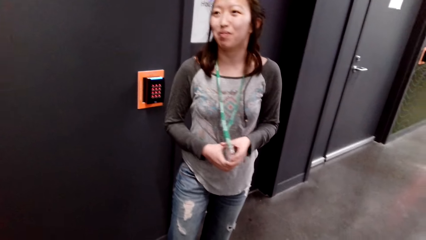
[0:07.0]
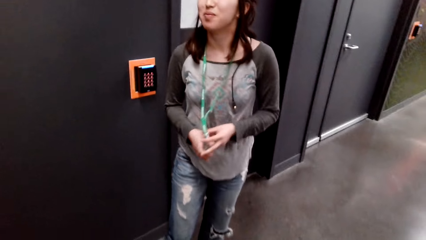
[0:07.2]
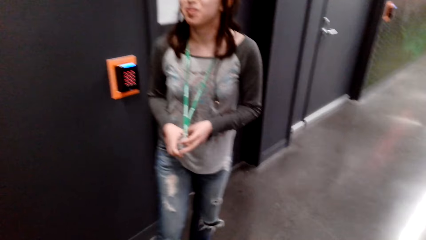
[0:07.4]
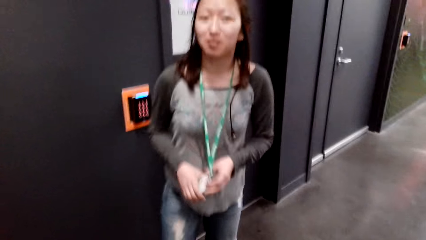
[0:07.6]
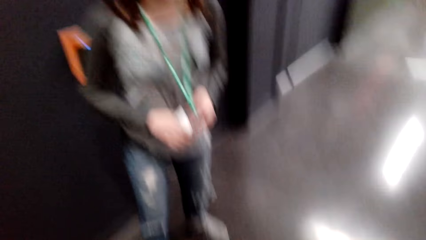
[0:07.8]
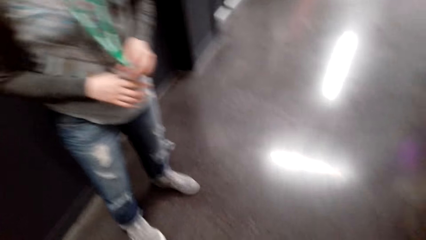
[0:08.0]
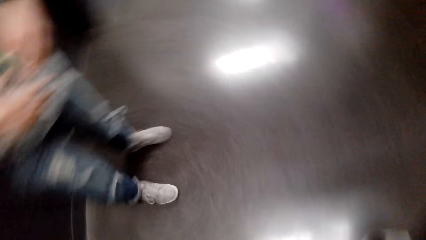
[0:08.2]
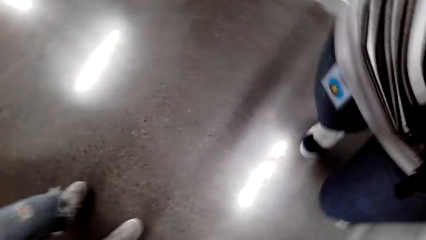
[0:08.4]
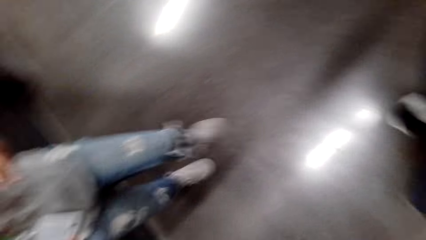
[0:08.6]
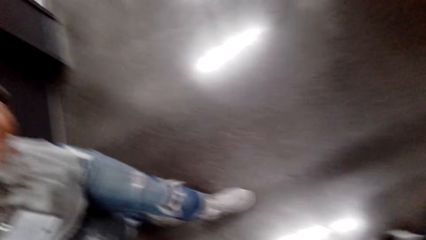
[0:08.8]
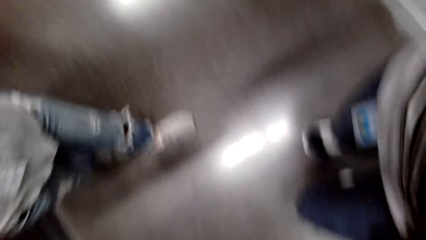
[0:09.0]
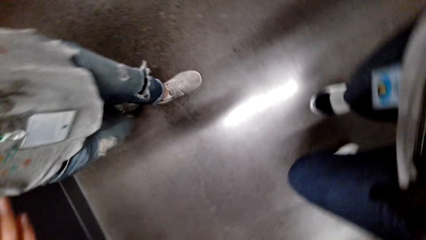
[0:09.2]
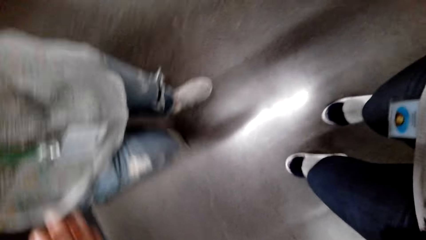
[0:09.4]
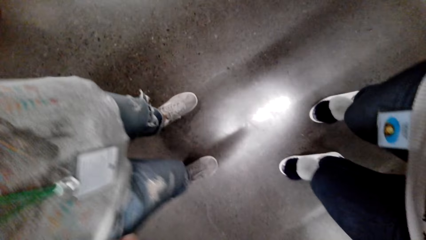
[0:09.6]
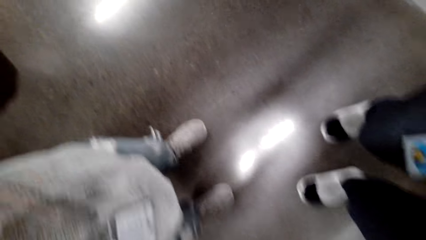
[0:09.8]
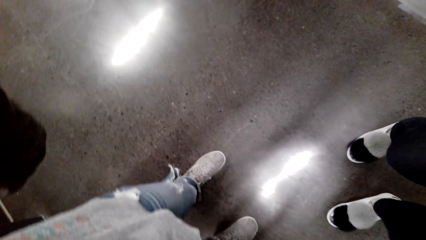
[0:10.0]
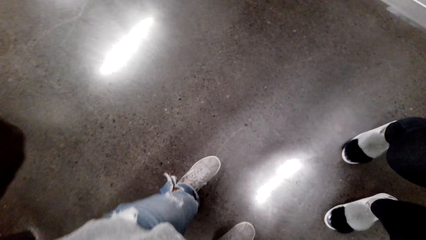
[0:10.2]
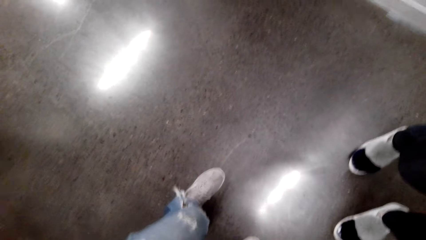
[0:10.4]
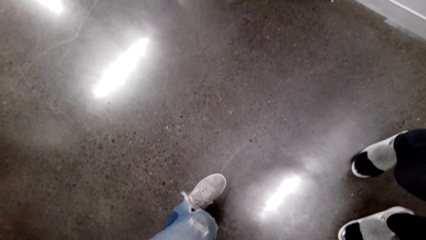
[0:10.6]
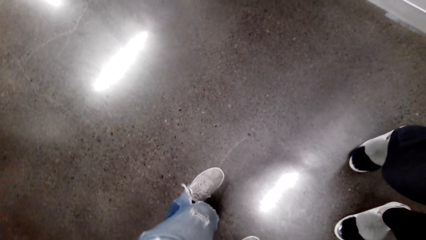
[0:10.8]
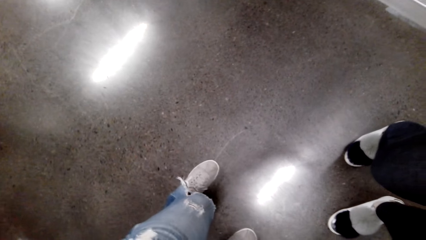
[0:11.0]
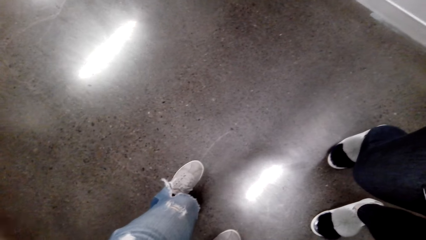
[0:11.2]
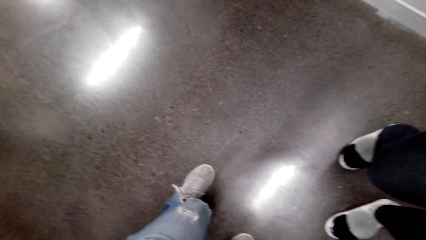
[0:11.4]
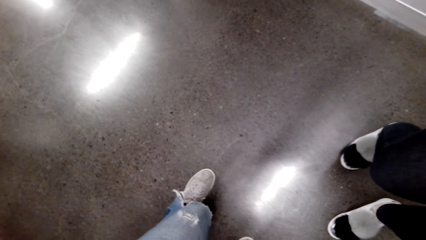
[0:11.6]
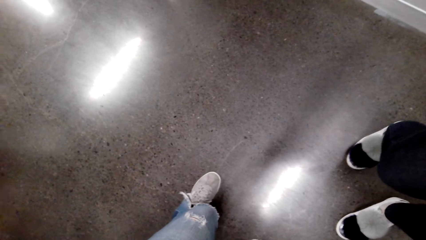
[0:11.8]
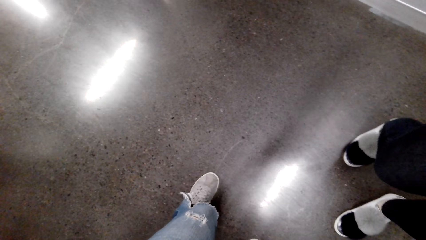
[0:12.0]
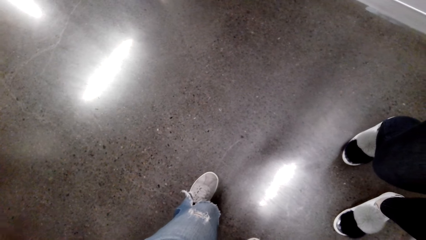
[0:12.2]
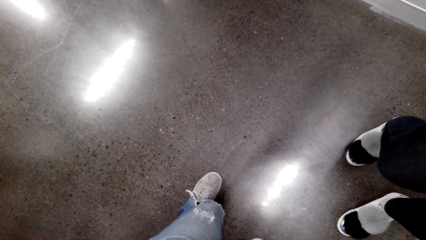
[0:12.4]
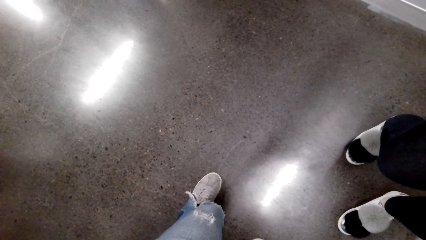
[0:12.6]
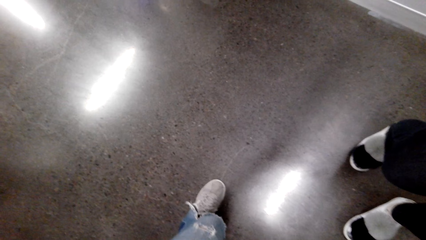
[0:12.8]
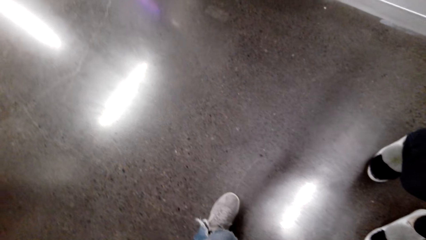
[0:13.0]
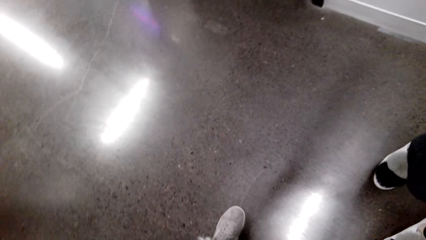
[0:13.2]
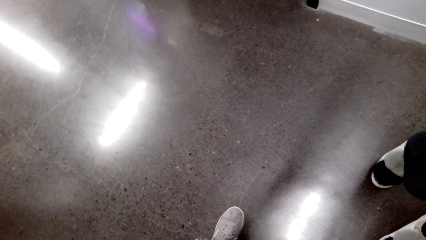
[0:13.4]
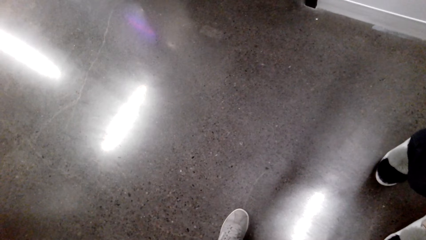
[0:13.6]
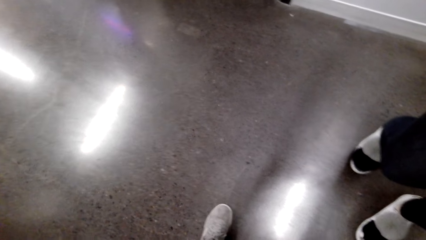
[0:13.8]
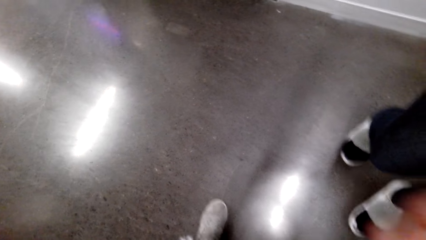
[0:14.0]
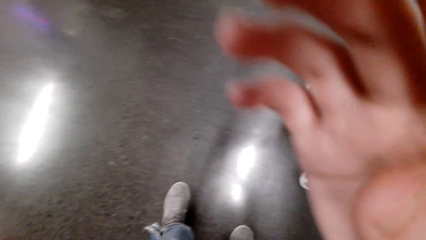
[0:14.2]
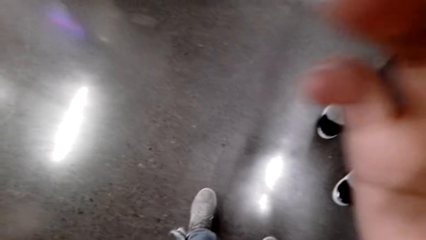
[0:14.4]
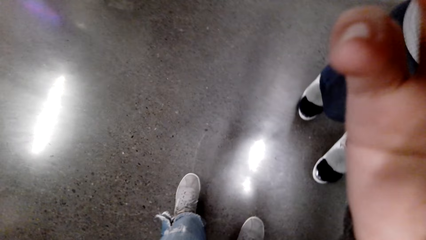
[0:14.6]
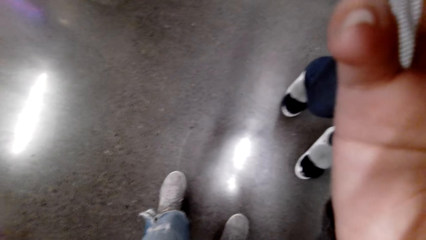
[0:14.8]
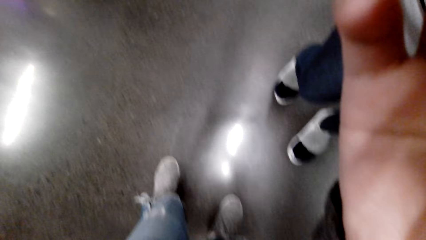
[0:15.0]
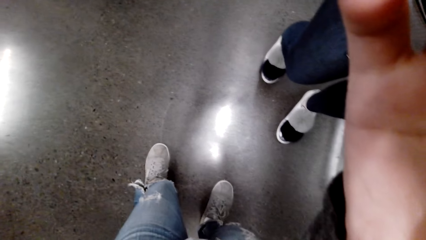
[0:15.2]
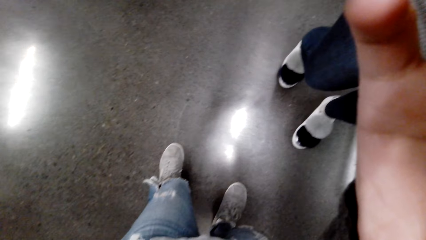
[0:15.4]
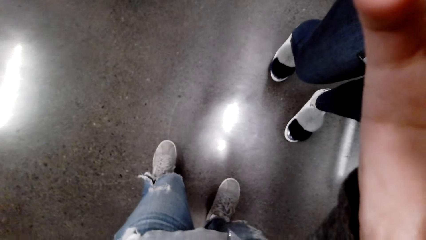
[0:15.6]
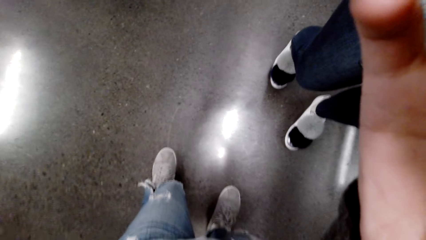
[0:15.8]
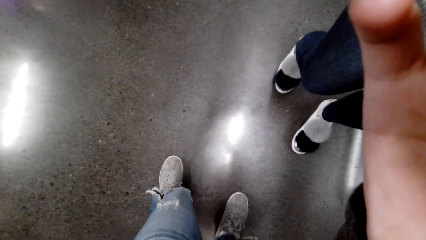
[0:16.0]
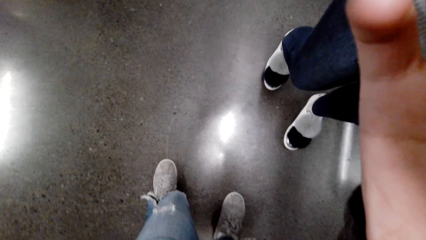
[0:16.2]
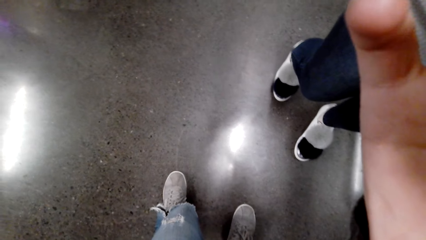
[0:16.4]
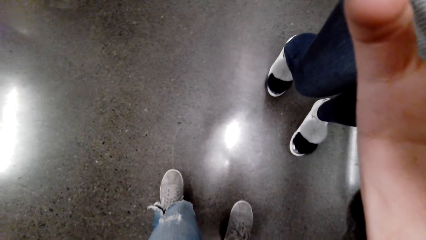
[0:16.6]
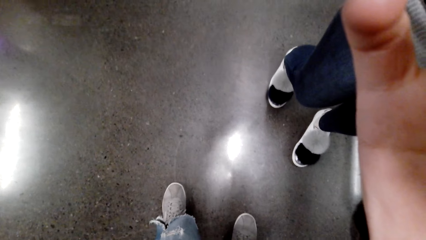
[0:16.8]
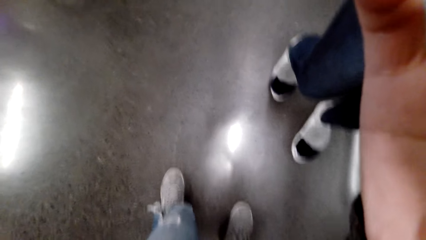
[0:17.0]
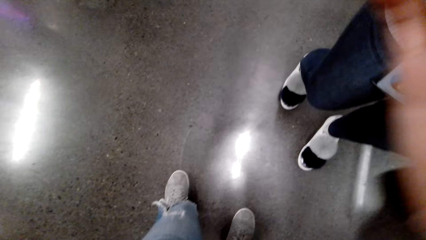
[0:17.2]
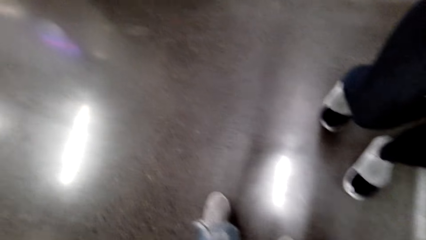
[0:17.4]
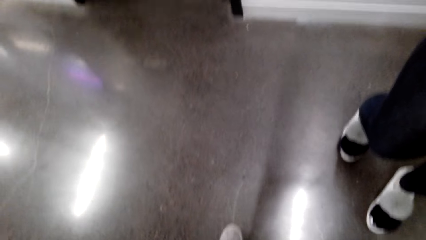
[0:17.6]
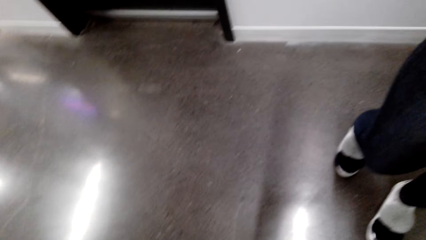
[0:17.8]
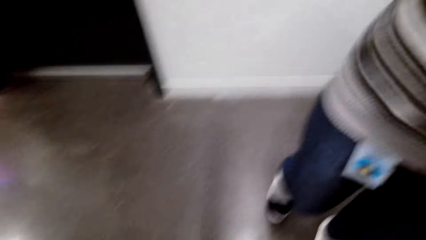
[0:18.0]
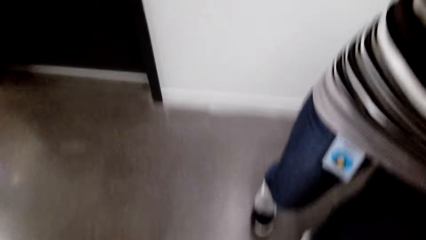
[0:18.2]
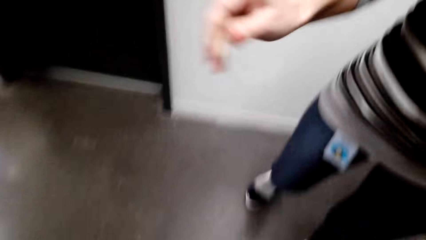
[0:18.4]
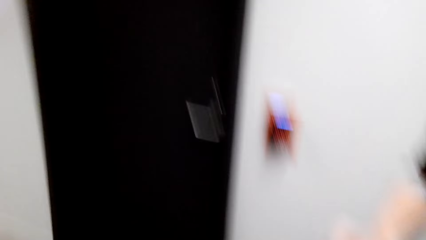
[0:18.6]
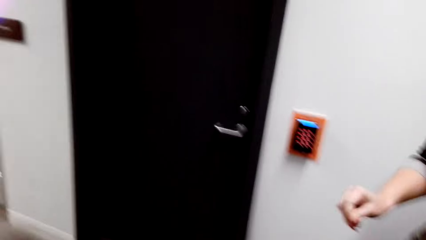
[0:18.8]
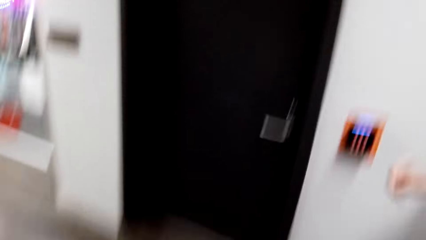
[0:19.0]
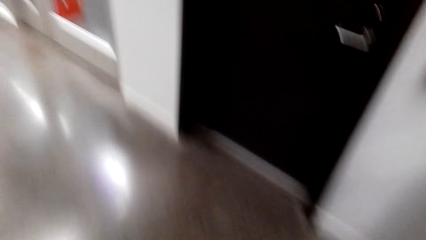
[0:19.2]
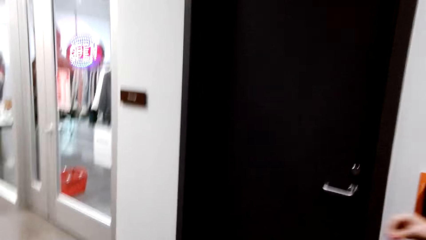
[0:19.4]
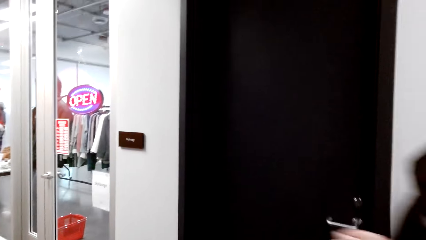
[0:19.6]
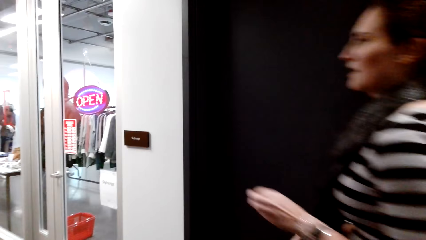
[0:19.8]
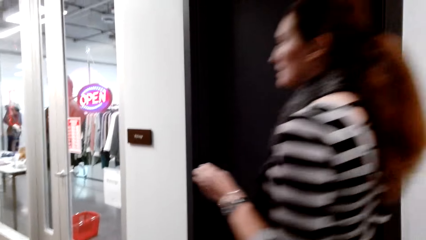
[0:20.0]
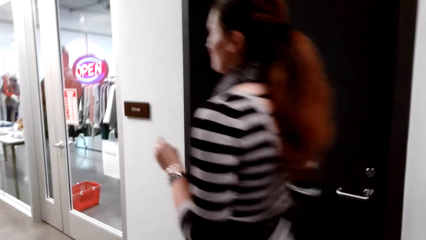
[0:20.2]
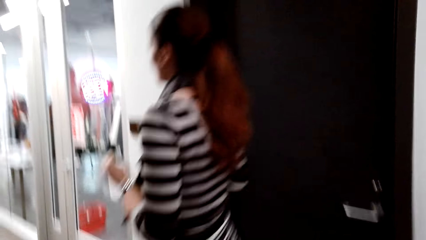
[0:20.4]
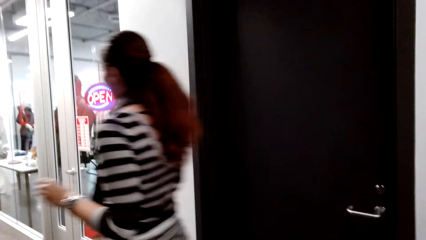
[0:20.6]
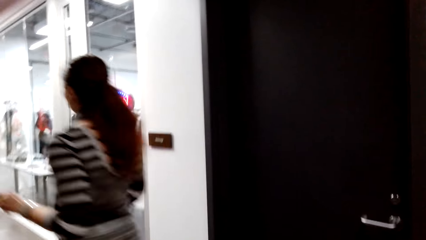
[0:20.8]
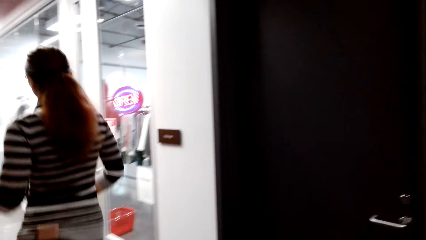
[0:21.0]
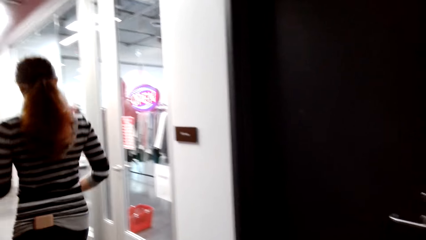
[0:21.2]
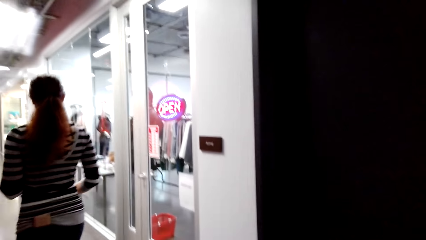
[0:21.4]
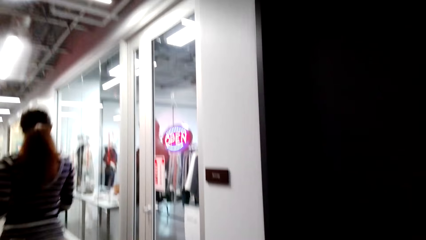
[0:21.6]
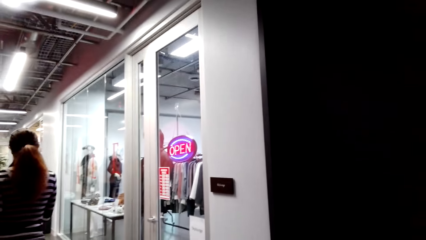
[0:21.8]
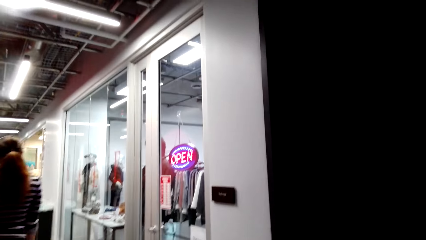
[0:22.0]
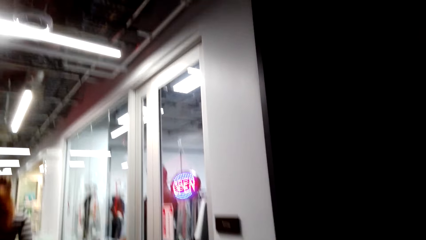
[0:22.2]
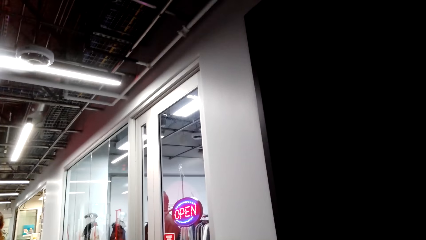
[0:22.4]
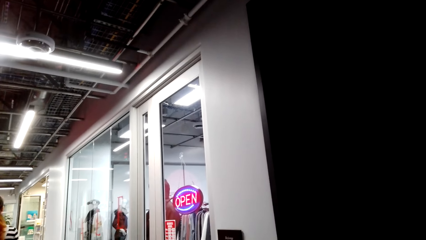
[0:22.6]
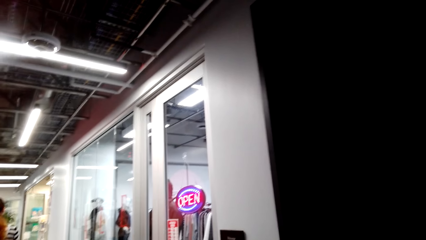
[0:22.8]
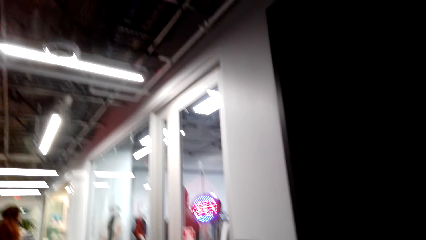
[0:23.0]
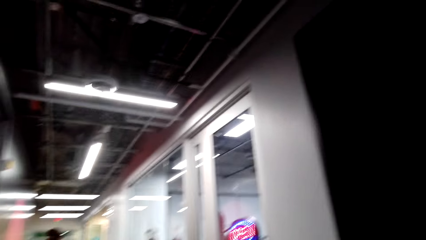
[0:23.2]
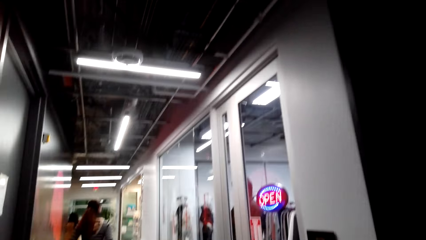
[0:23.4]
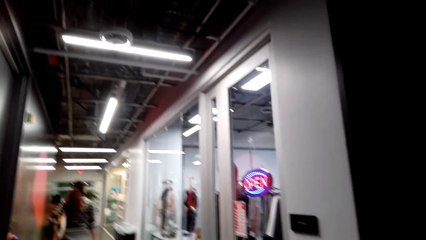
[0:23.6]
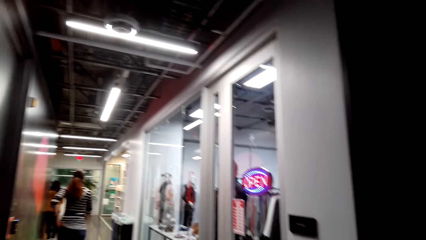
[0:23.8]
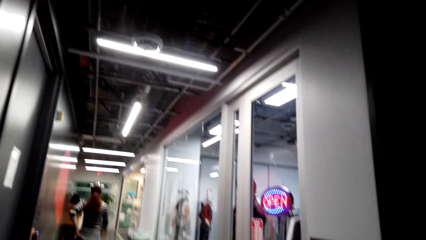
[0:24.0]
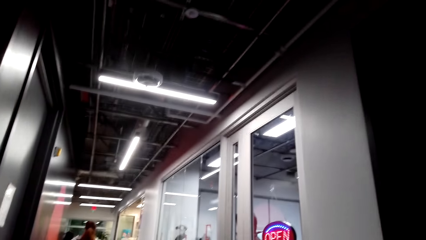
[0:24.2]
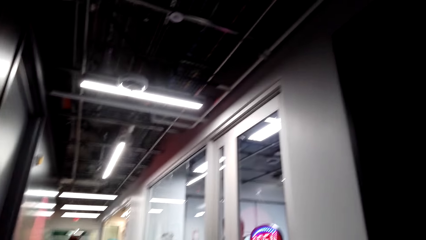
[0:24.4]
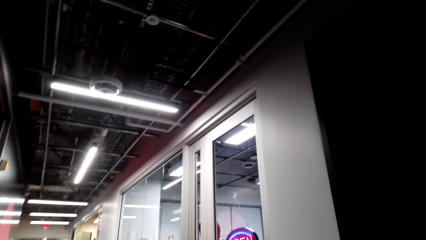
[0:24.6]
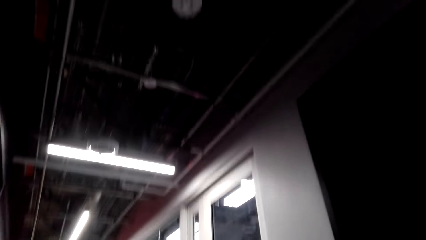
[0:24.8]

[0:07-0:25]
The camera wearer looks around a room. A lady walks around the room, and looks around the room. Another lady touches the camera. The camera wearer adjusts the camera with her hands. She walks around the room. She looks around. Another lady walks around the room.
